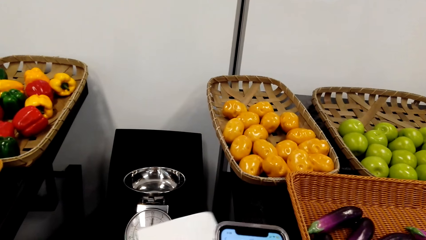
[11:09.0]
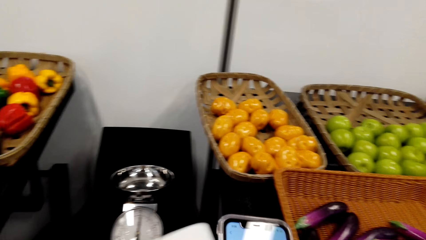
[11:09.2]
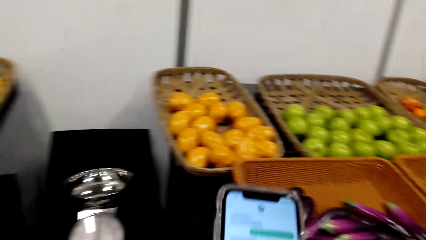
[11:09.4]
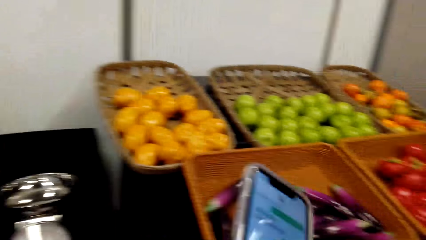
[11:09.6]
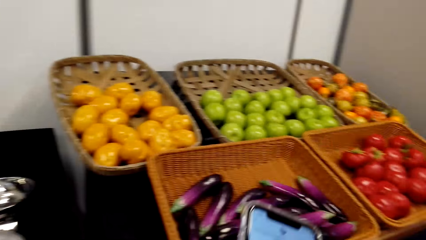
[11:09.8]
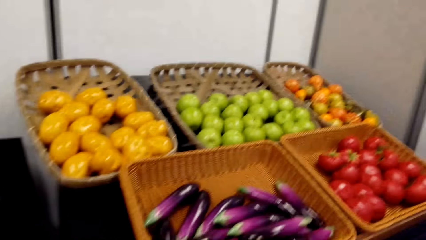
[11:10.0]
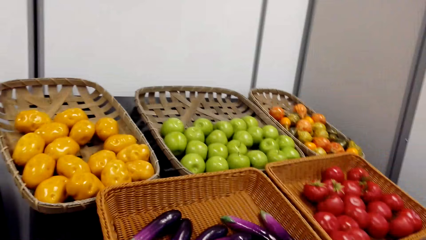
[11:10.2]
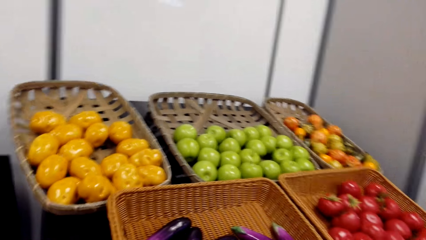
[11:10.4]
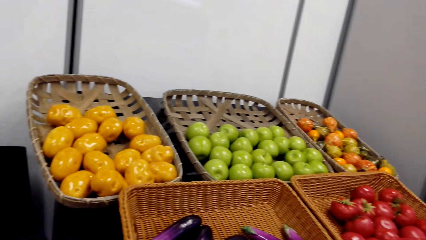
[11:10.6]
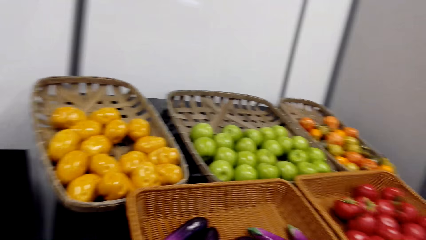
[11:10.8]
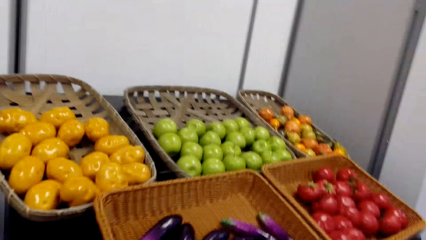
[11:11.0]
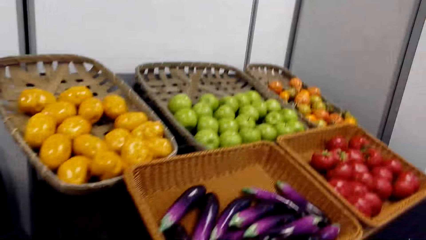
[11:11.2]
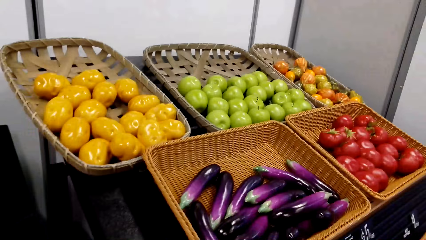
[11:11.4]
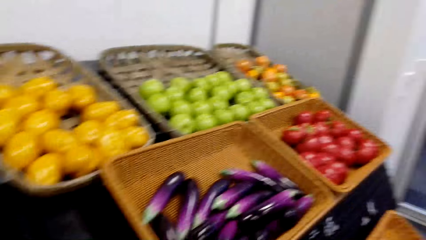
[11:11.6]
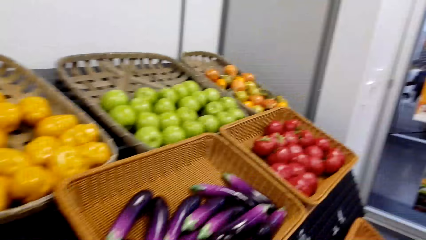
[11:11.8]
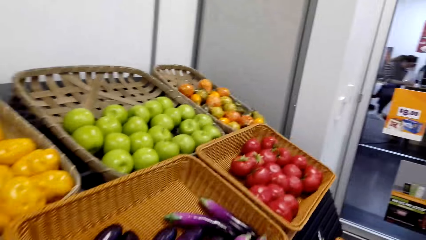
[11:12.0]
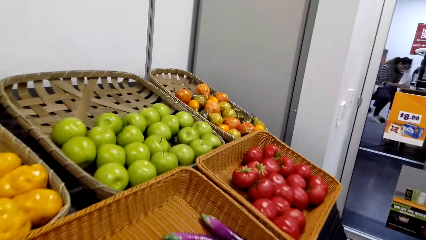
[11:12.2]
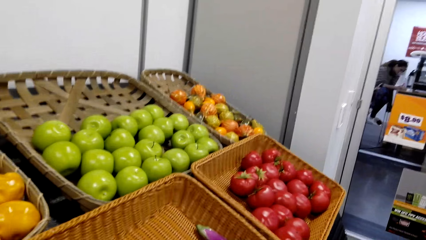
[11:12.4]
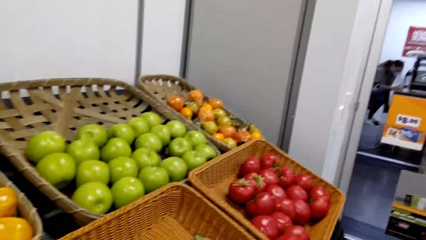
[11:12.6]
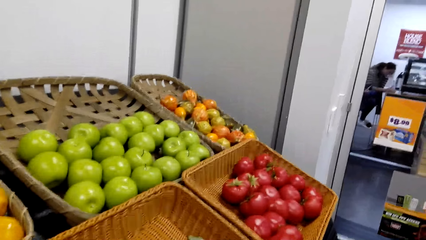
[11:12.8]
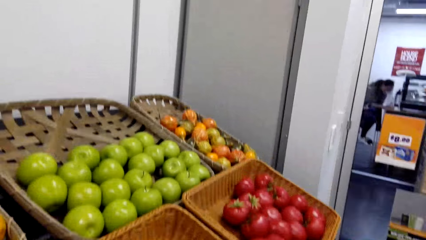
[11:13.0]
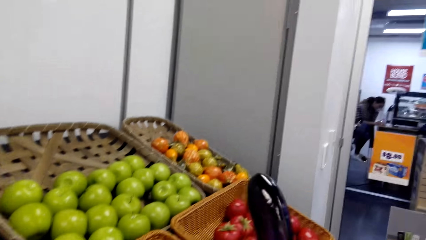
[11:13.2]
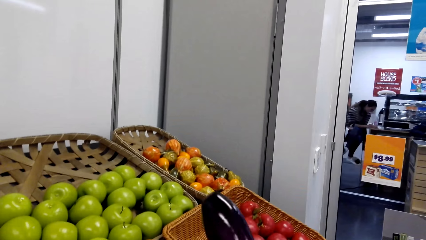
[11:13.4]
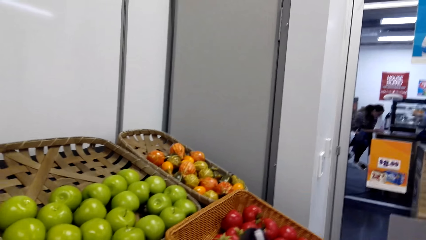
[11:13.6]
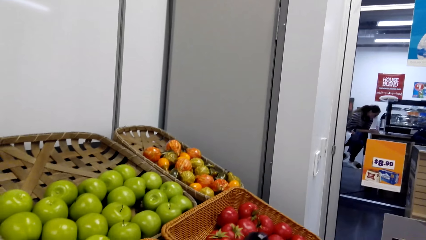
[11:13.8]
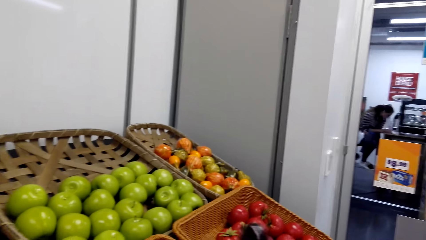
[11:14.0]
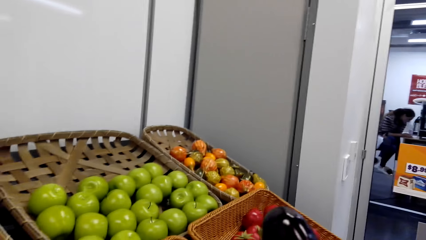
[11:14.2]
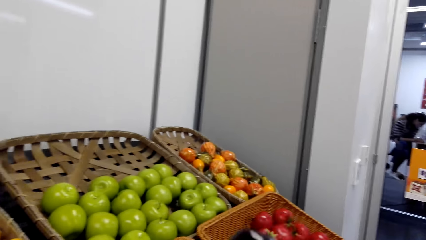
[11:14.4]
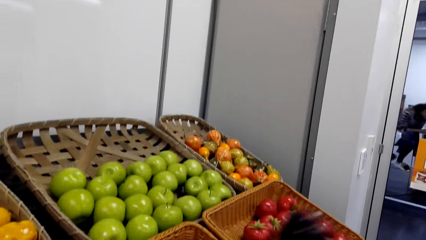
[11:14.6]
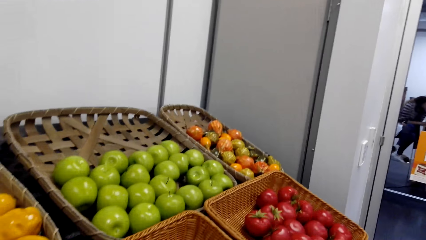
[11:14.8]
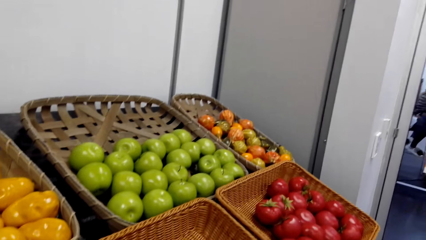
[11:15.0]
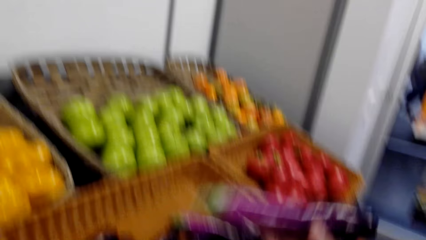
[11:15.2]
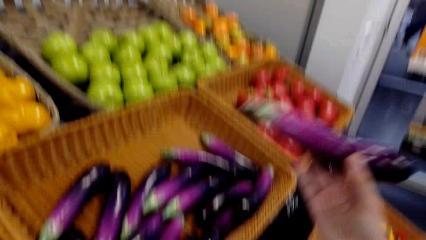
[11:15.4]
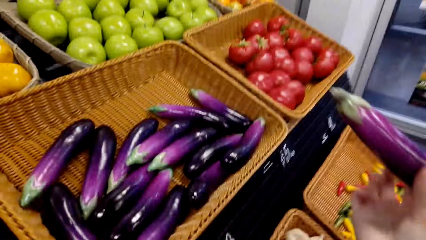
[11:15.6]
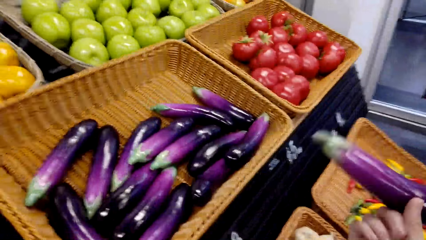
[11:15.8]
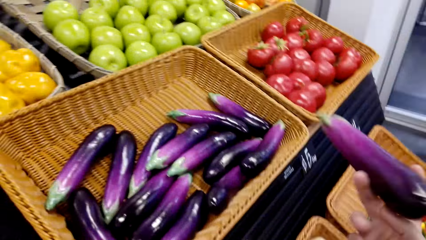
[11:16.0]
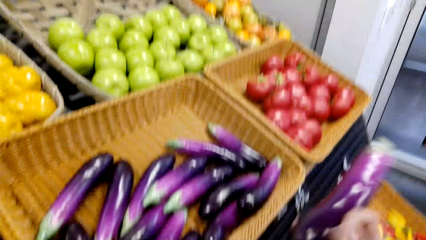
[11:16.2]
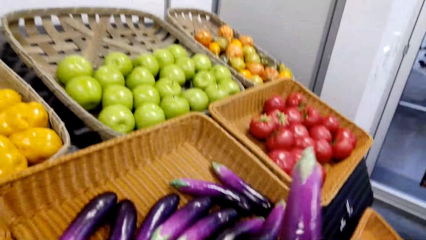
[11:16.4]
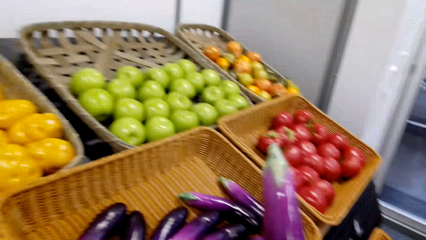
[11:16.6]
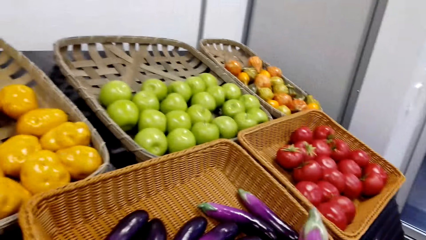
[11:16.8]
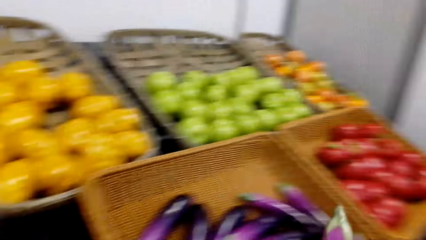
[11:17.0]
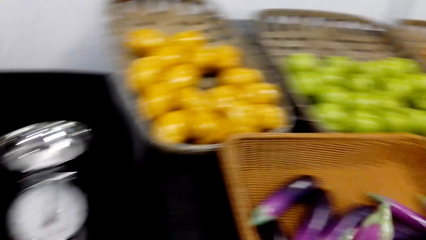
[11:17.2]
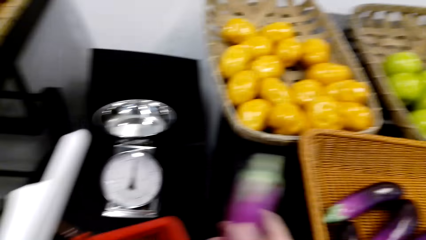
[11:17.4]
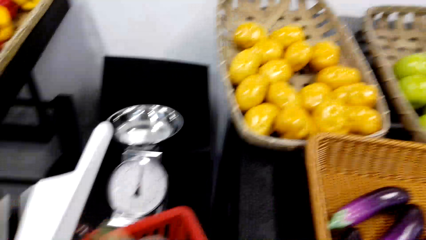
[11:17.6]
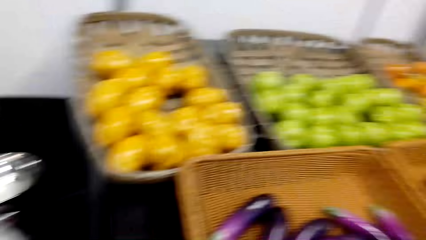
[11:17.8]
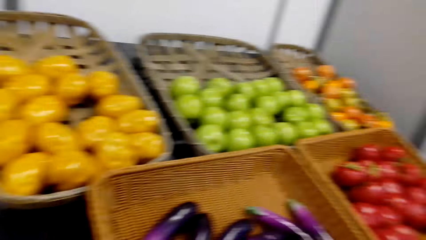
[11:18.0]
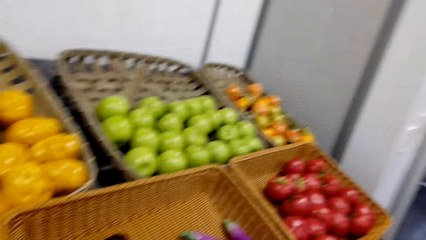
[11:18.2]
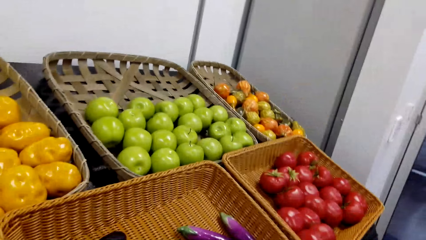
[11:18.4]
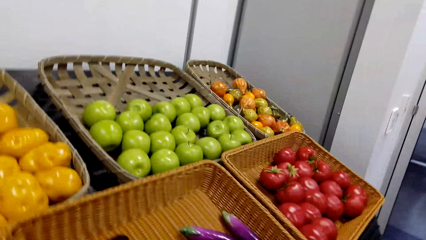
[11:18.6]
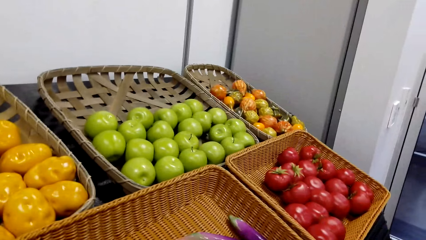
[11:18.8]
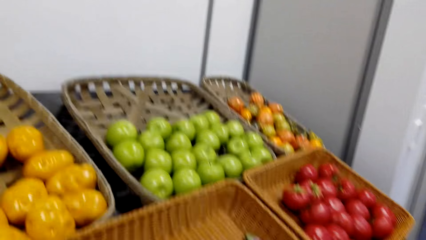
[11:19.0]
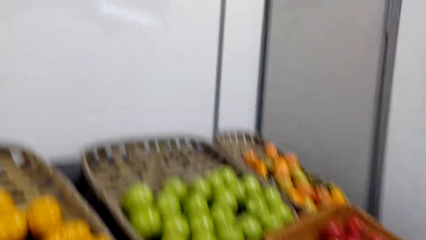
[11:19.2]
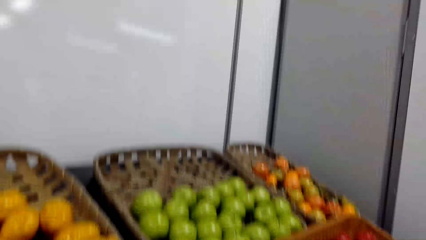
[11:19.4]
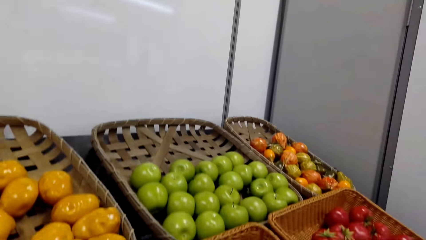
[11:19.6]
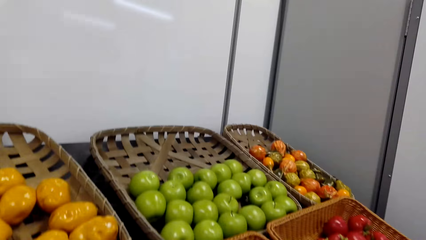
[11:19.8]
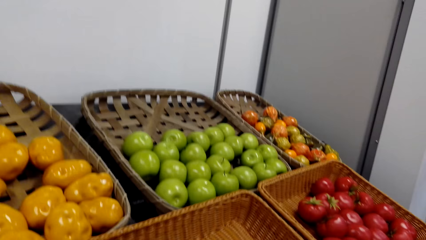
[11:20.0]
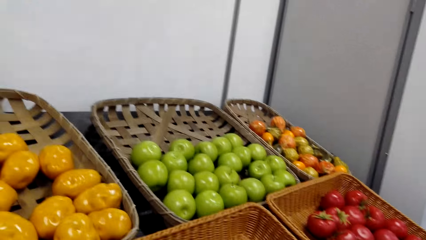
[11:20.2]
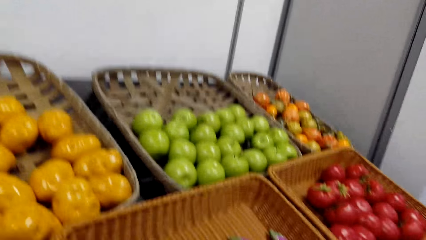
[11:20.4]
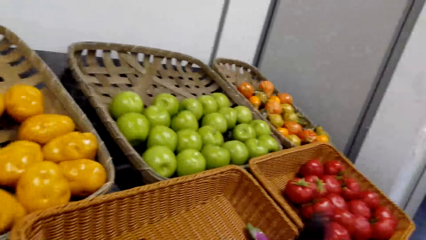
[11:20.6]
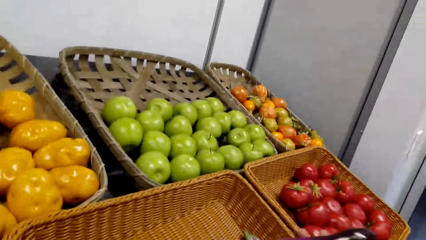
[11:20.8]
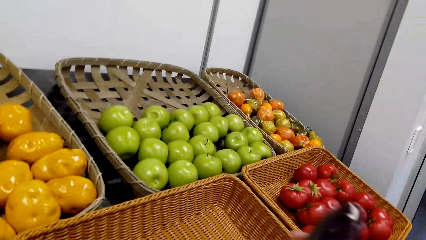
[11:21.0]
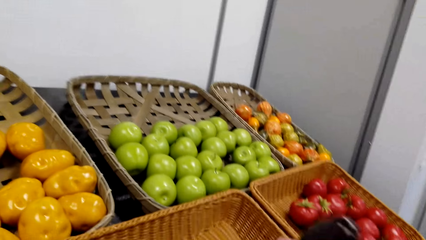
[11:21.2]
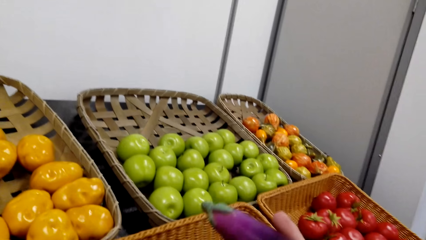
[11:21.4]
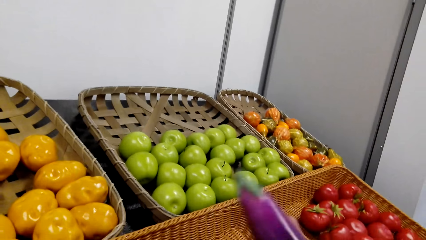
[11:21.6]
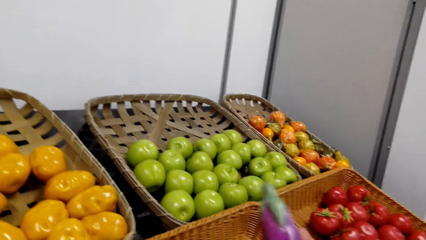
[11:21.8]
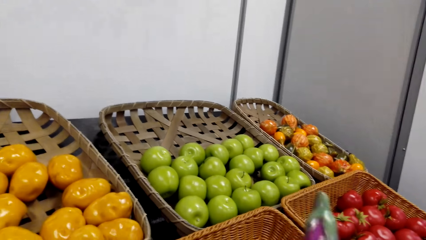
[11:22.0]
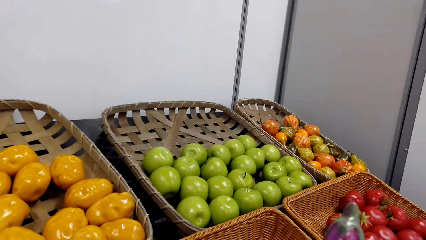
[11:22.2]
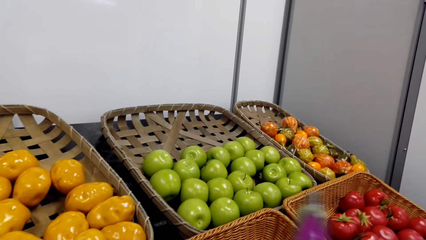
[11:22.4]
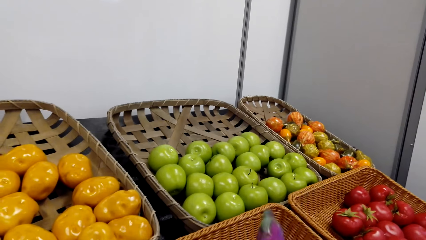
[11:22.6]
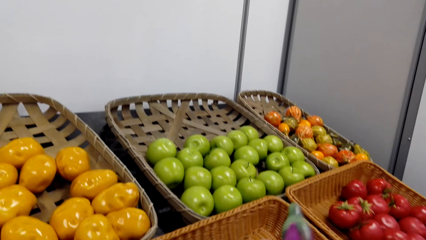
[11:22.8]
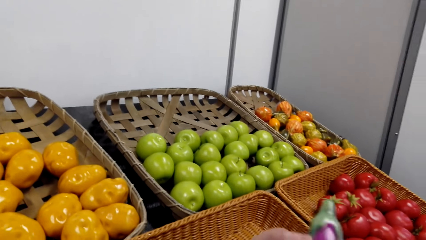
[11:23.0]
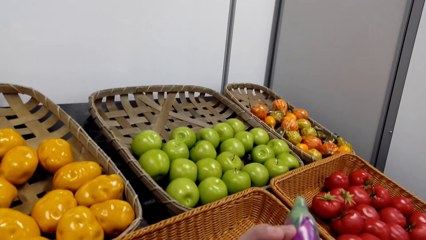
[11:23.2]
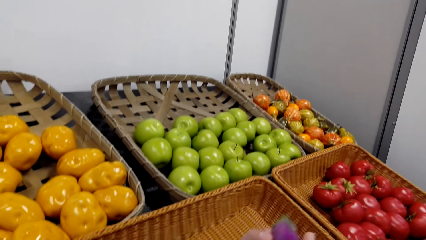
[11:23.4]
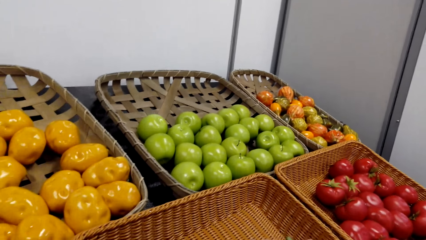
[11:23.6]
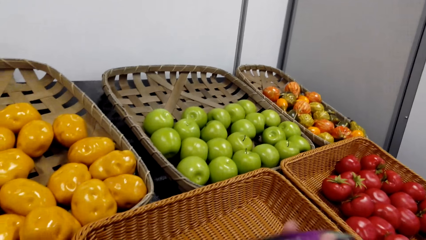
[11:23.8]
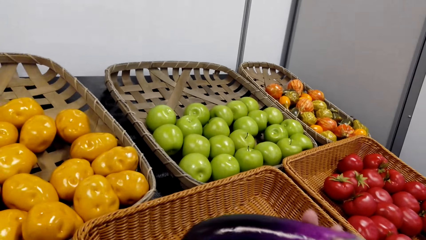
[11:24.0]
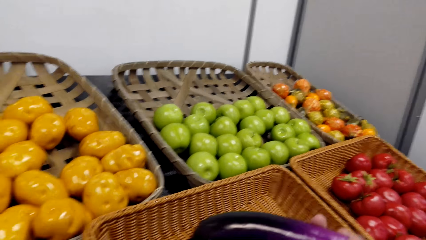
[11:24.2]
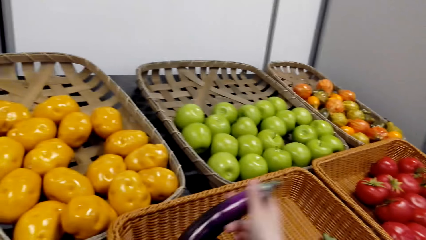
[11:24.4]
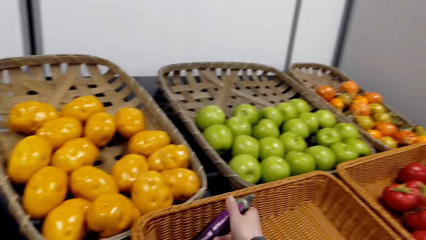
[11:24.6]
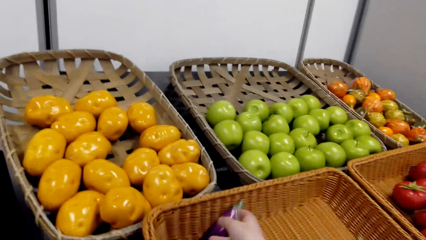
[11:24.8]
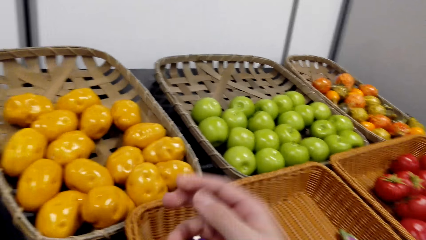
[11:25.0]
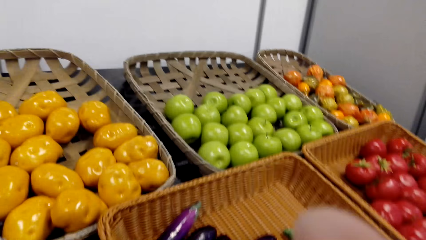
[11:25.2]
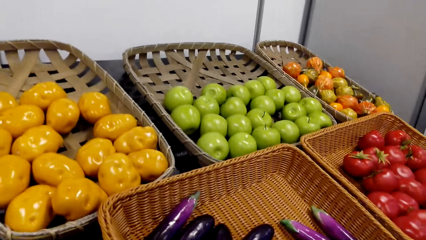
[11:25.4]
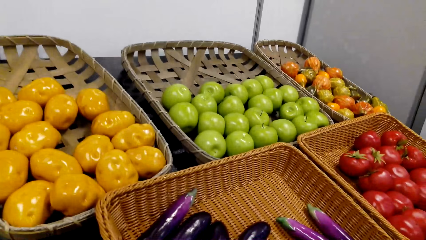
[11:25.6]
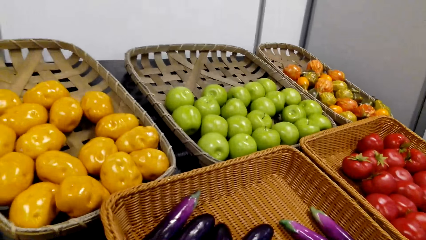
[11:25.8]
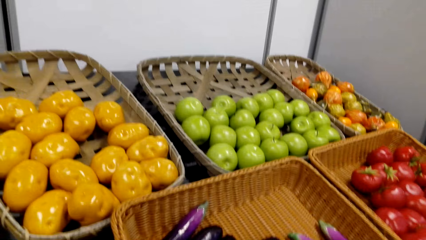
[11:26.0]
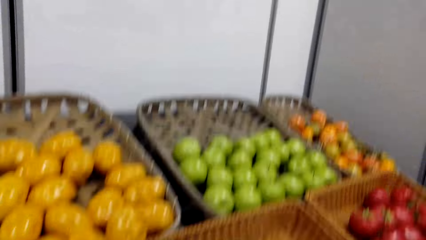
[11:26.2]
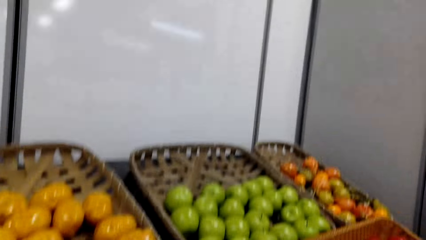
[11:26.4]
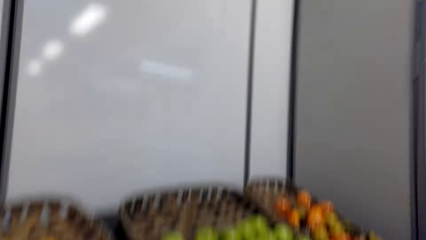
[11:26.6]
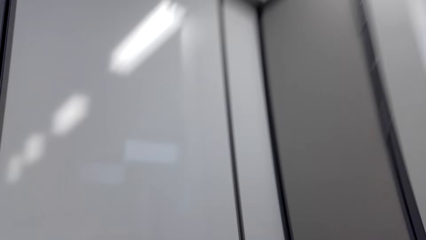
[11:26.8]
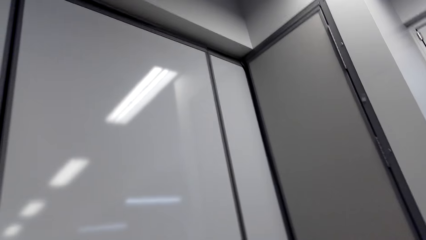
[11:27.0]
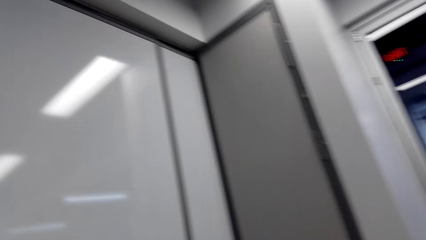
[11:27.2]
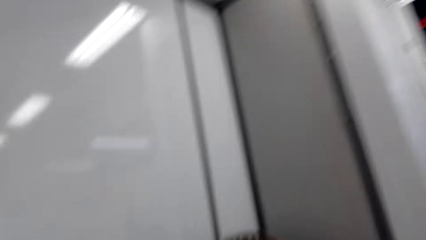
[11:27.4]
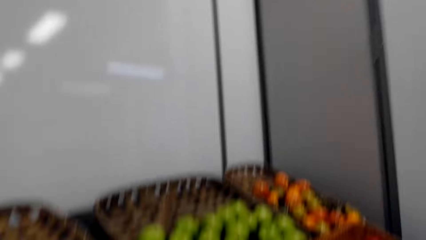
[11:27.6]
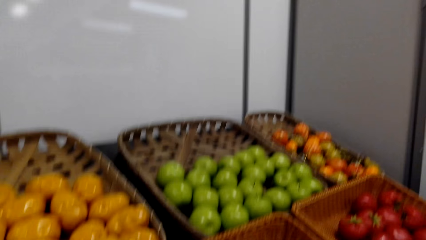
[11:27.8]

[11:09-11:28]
The camera wearer walks around a grocery store. They look around. They toss a fruit. They pick up an eggplant. They look around the grocery store. They put the eggplant in a basket. They look around the grocery store. They whistle. They hold the eggplant. They toss the fruit. They put the eggplant in the basket. They touch the face. They look around the grocery store.
